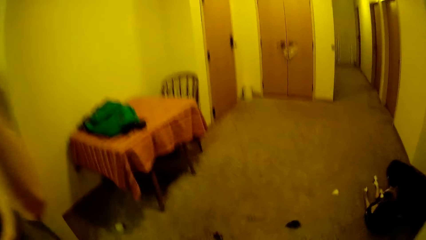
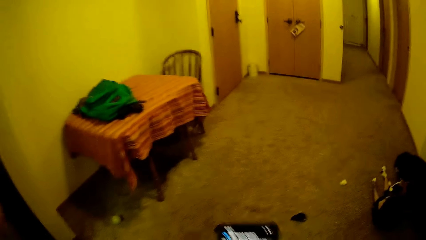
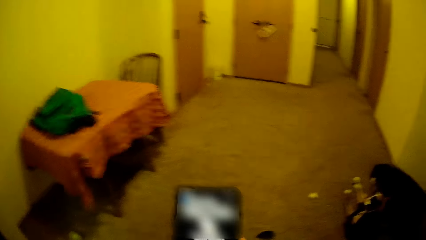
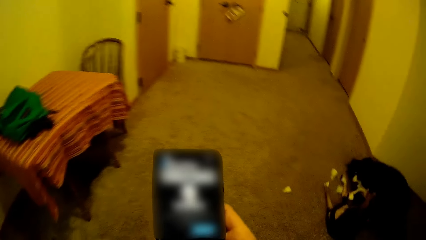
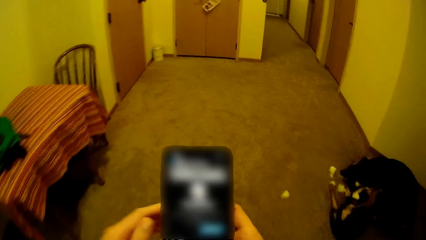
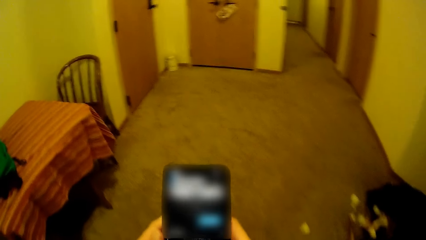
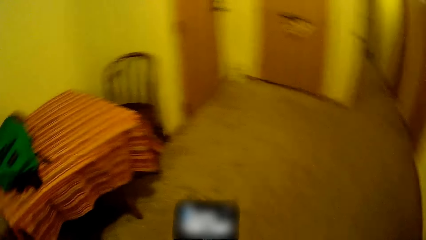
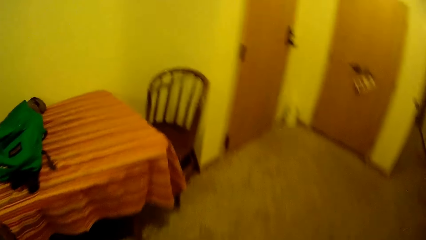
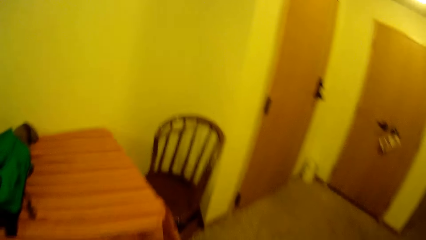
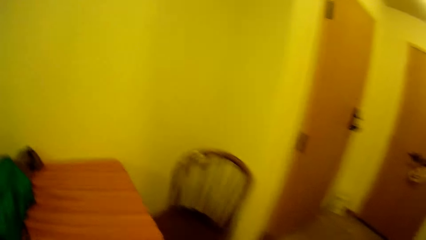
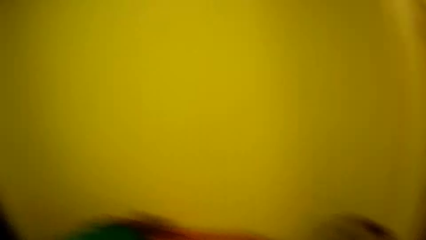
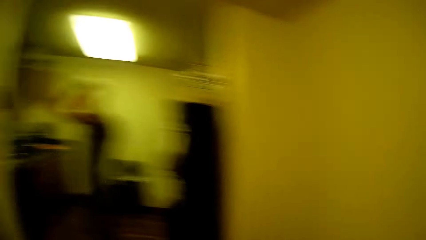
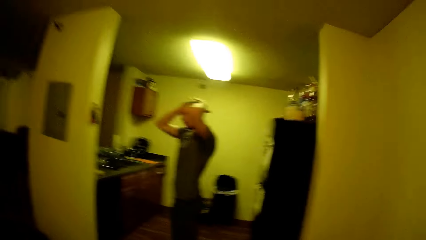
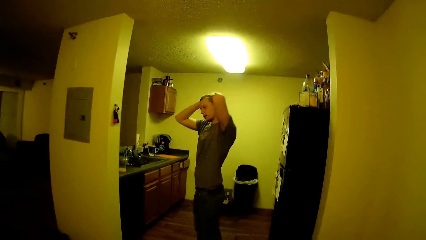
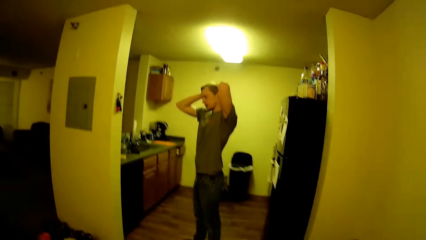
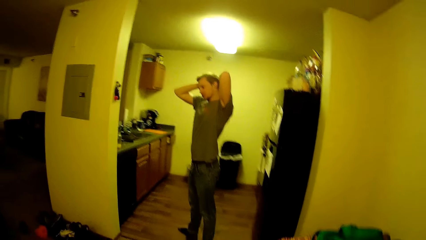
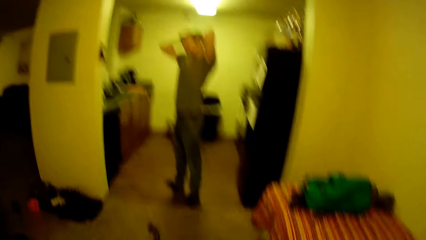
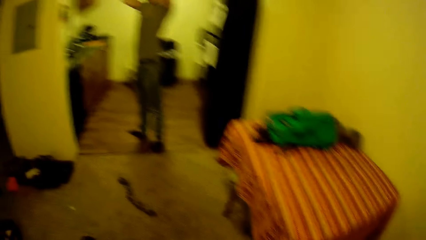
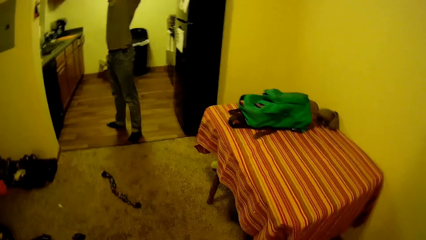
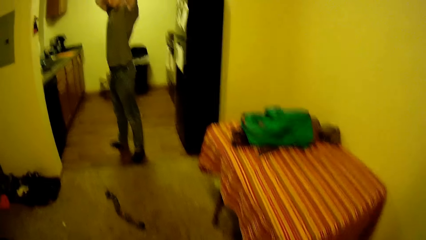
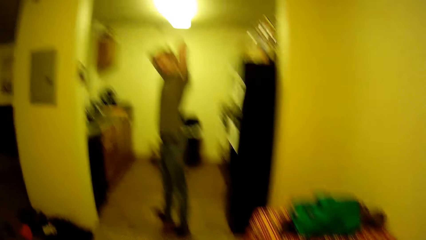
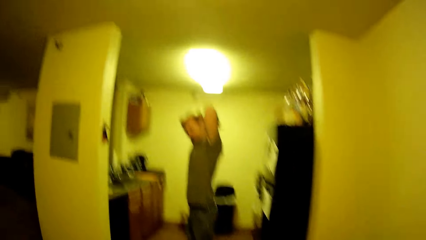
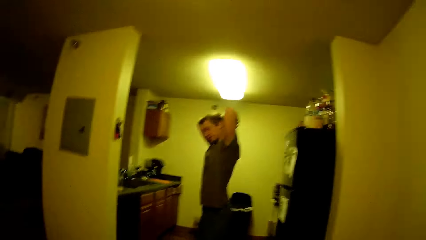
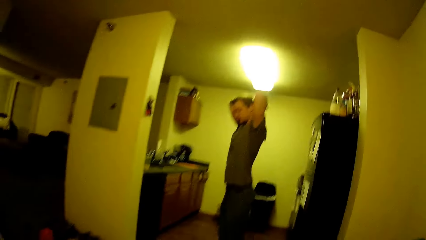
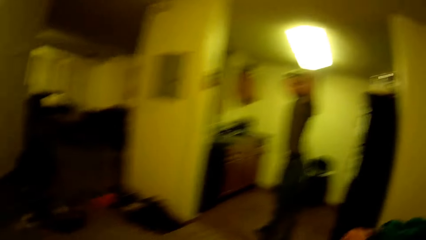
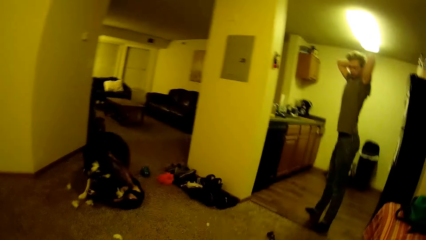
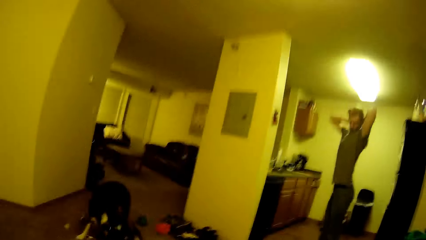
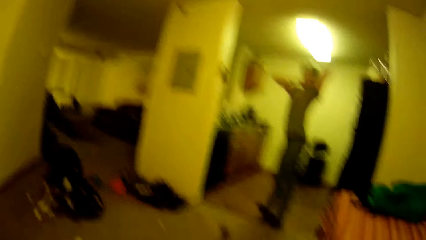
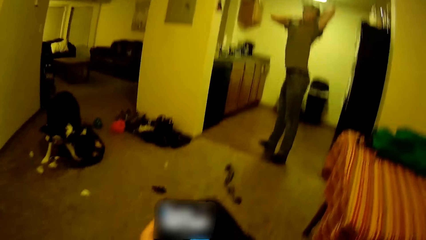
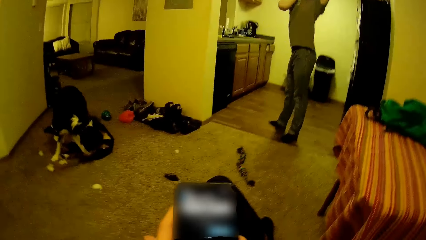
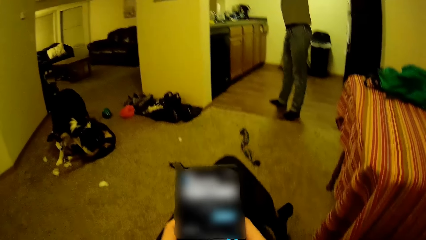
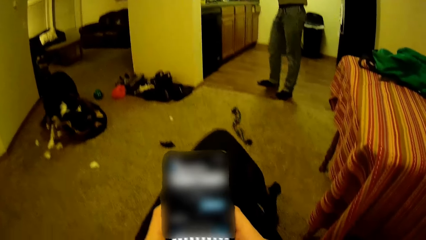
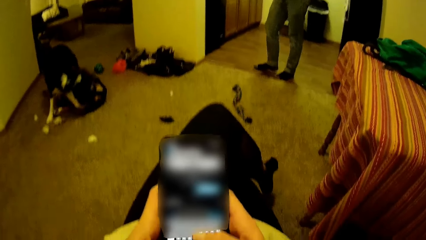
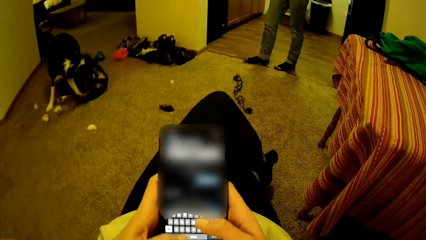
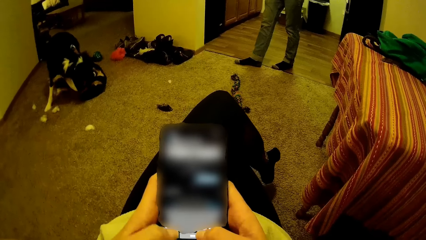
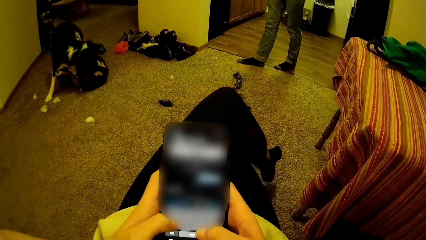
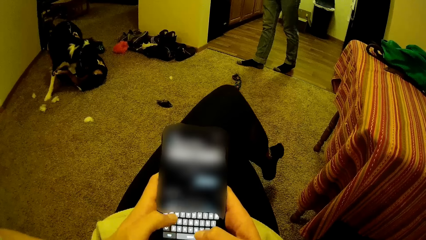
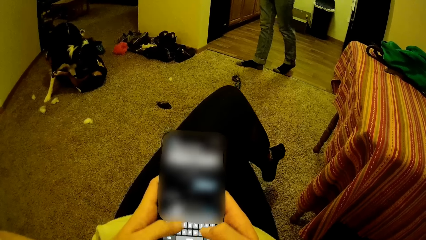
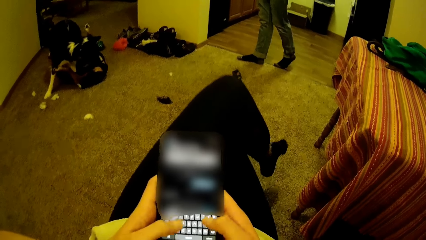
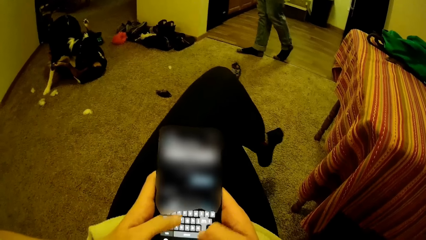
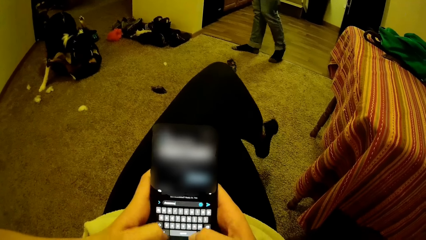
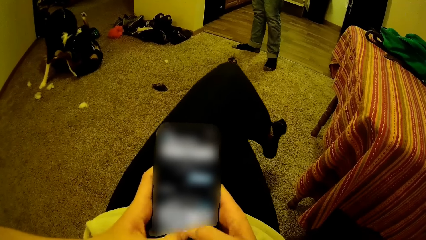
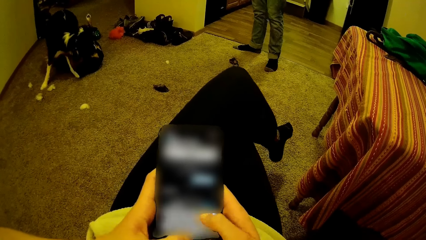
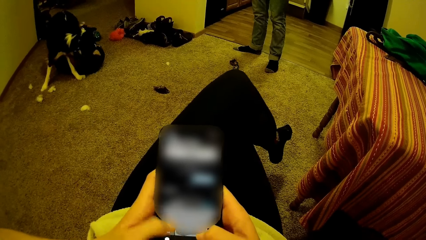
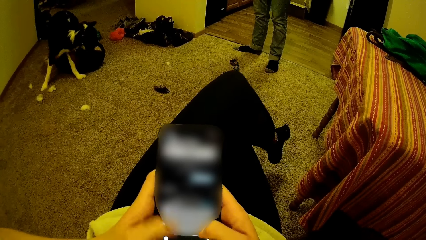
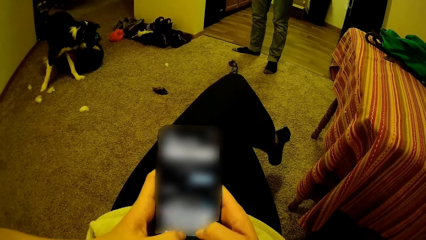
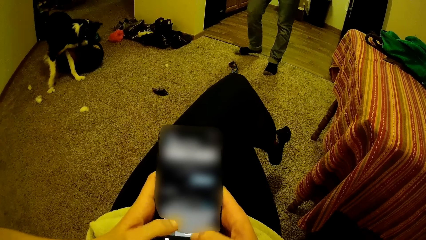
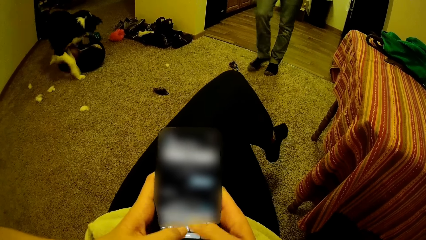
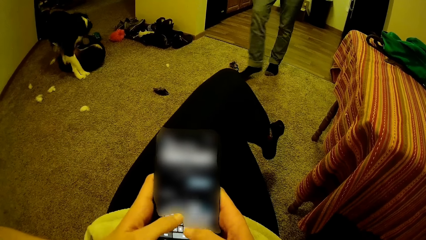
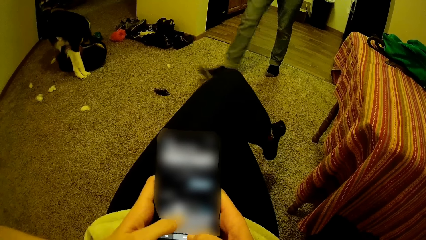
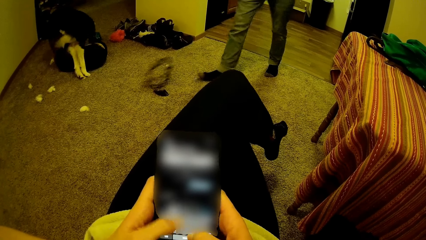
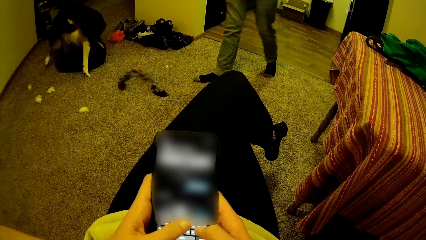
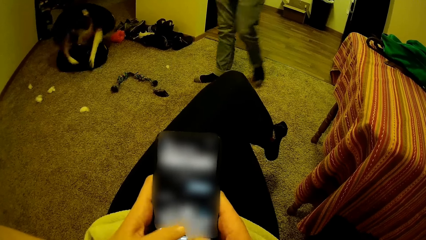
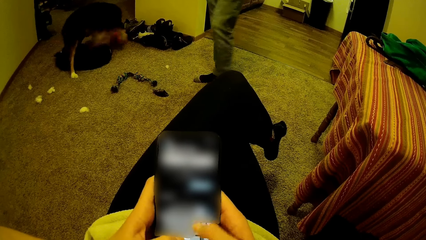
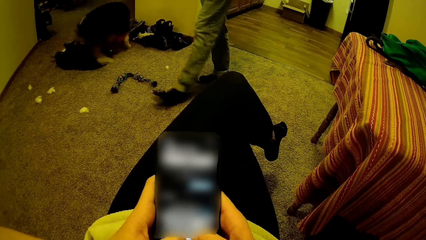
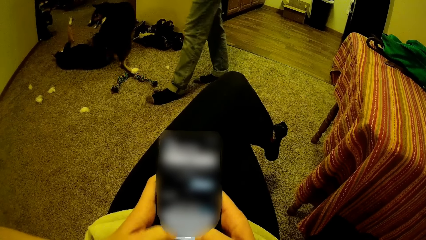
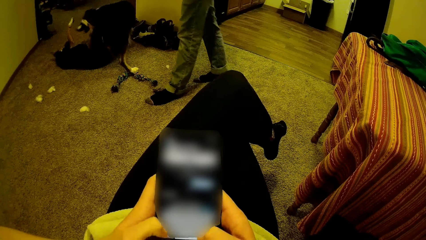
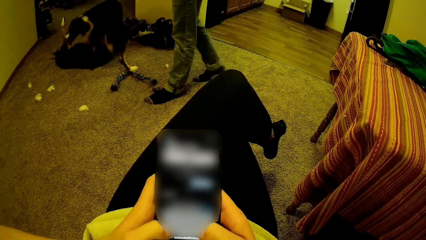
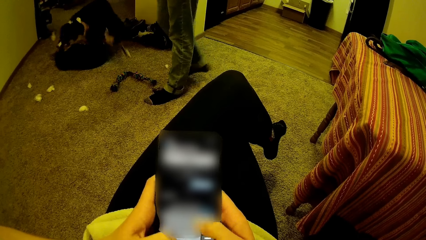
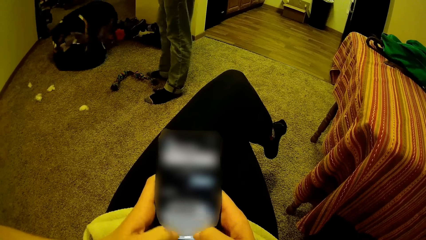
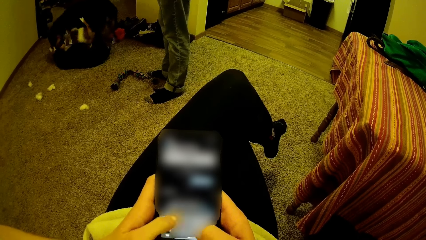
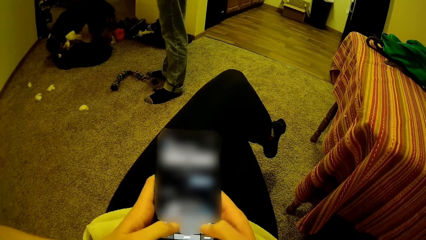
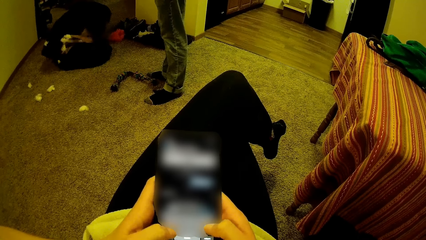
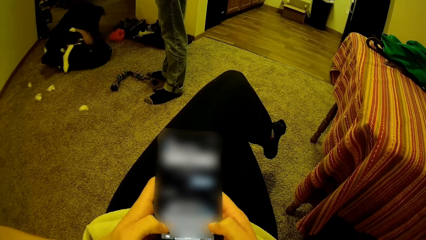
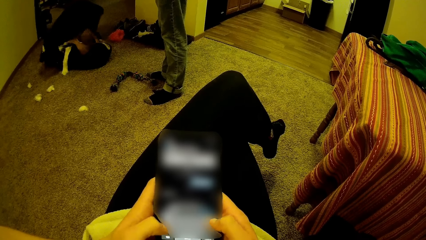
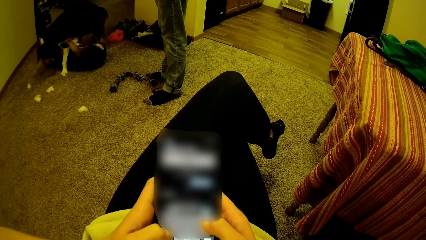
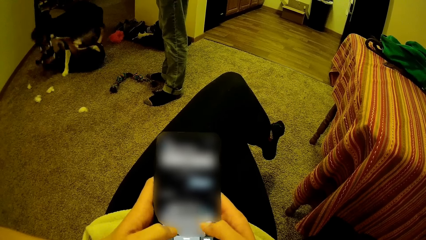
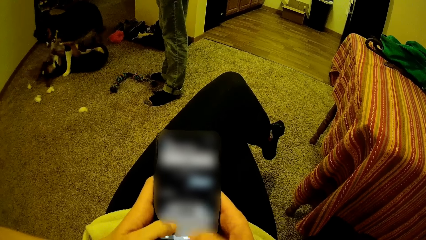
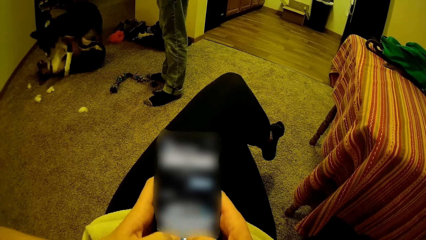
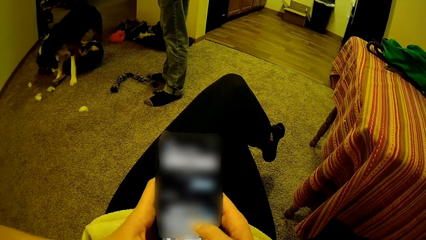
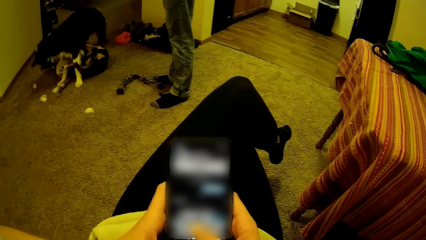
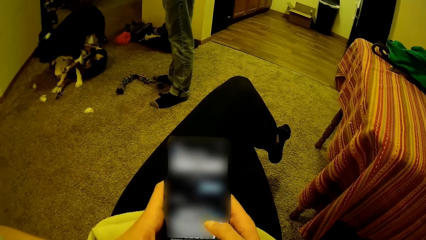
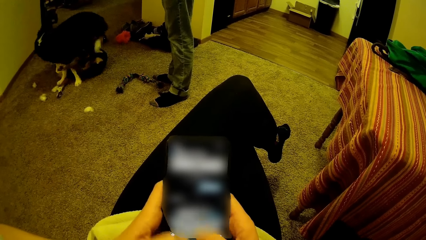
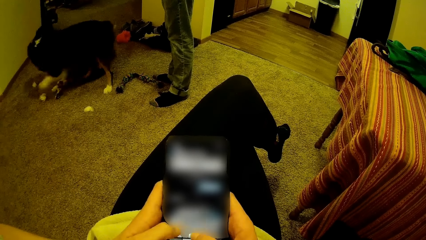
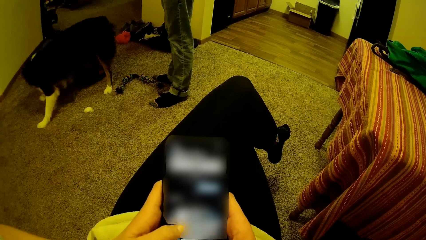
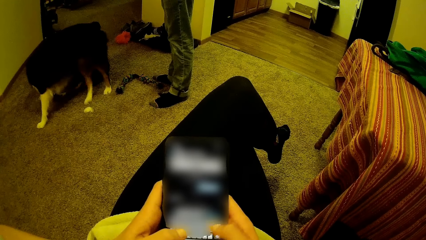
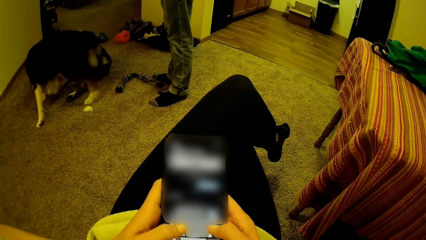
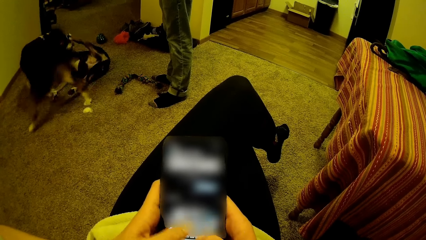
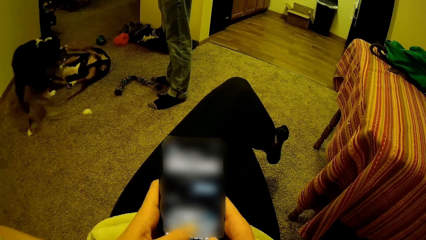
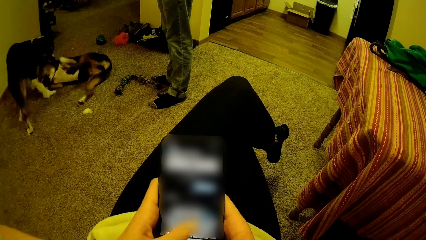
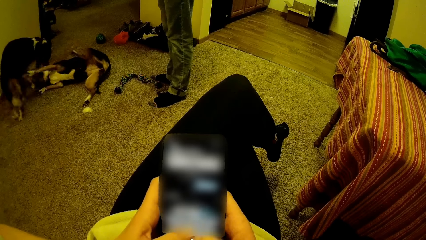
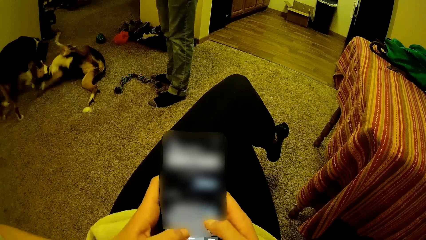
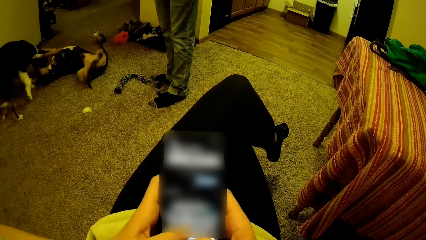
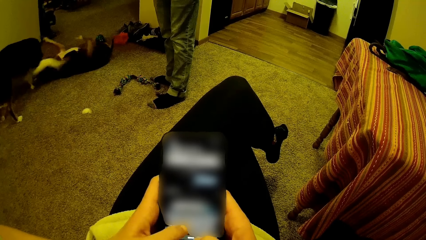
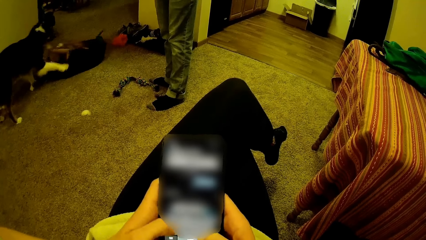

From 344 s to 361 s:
The camera wearer walks away from the kitchen with the phone in her hands. She turns around. She goes through her phone. A dog and another dog play in the room. The camera wearer goes through her phone. A man shifts a sock on the floor with his right leg. The camera wearer pushes something. She moves around. The man watches the dog and the other dog in the room. The camera wearer stares at the dogs.
